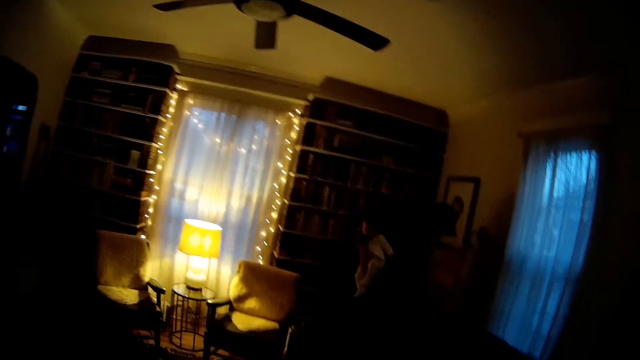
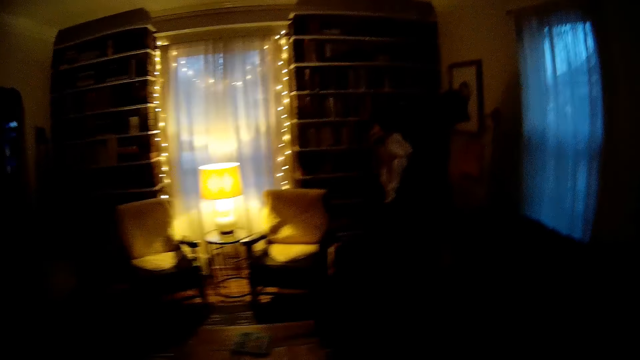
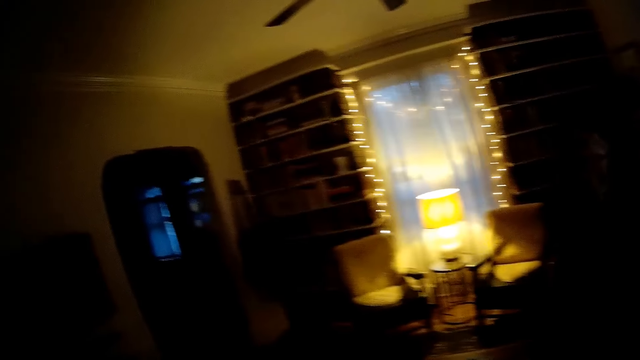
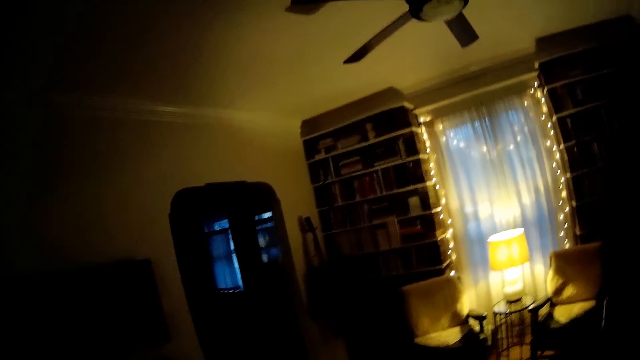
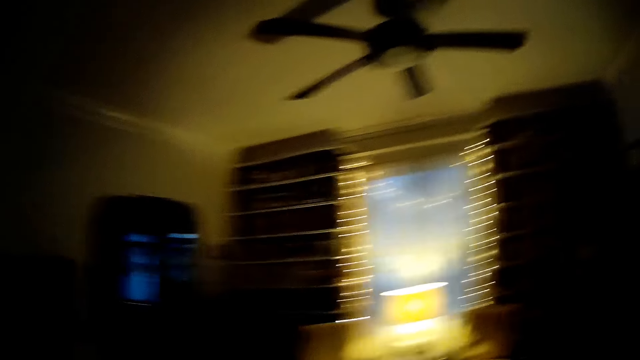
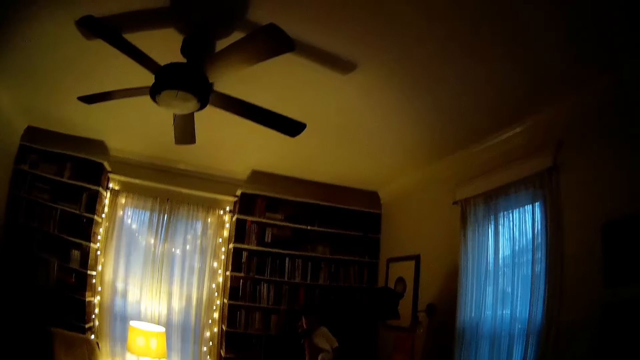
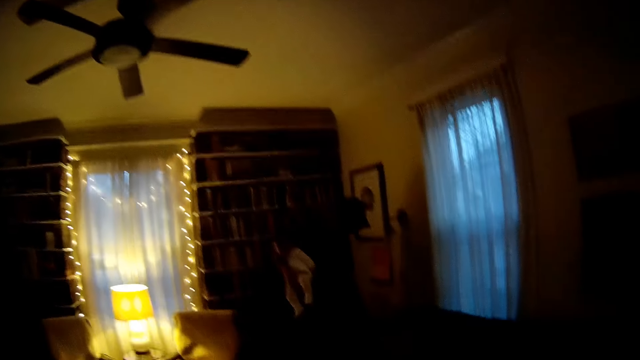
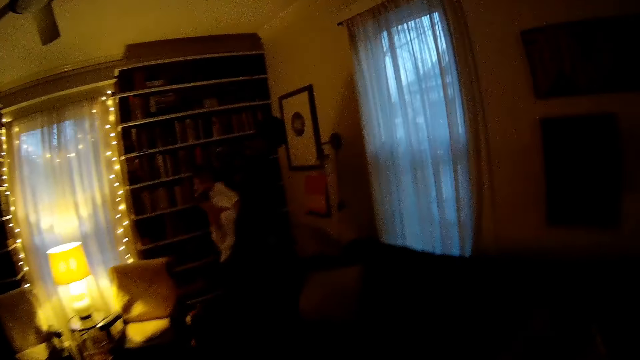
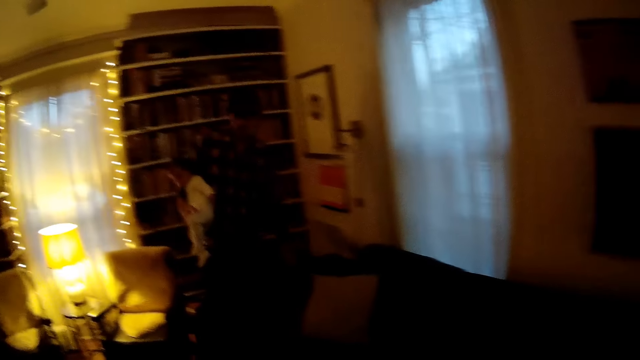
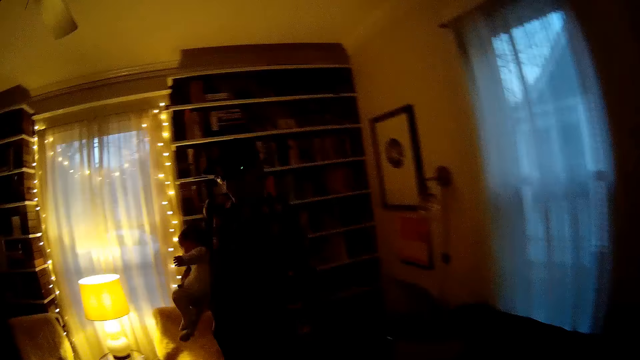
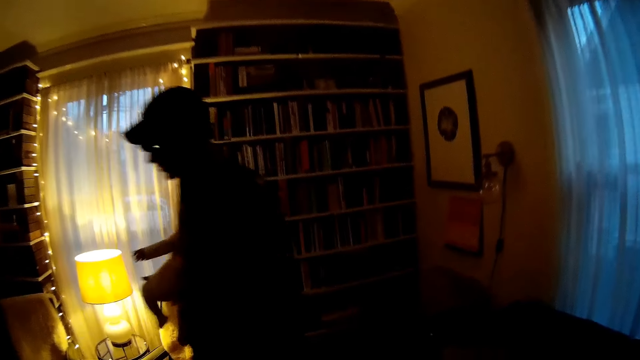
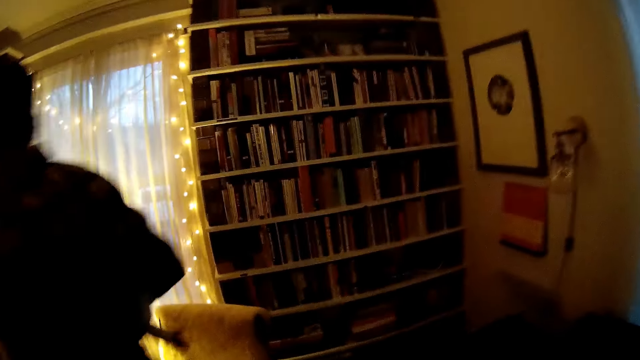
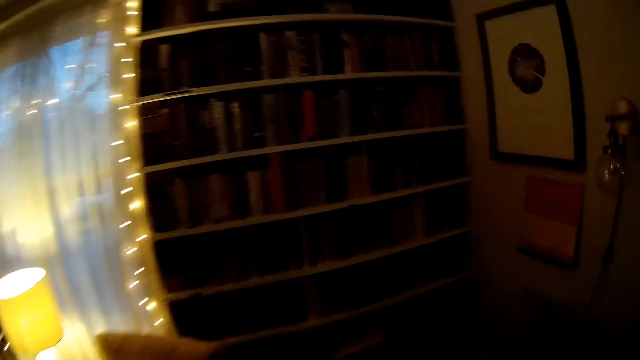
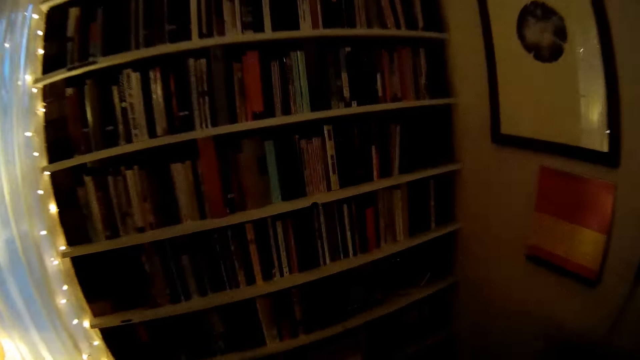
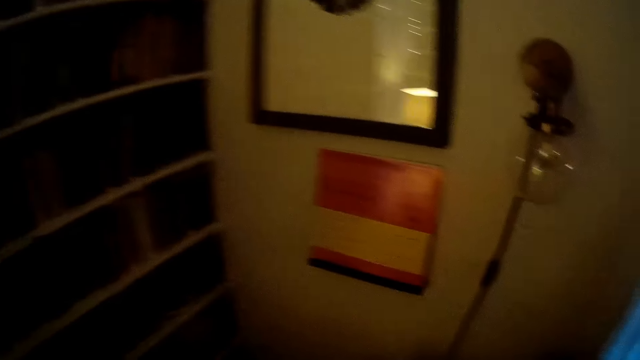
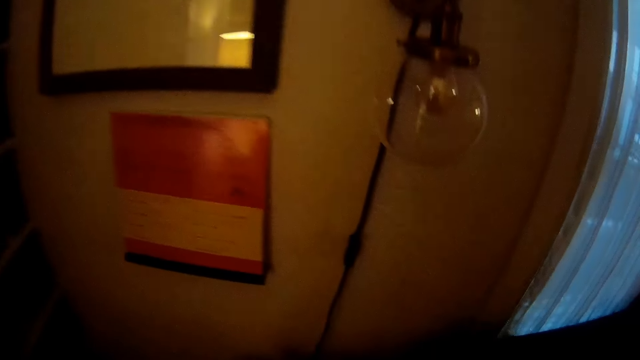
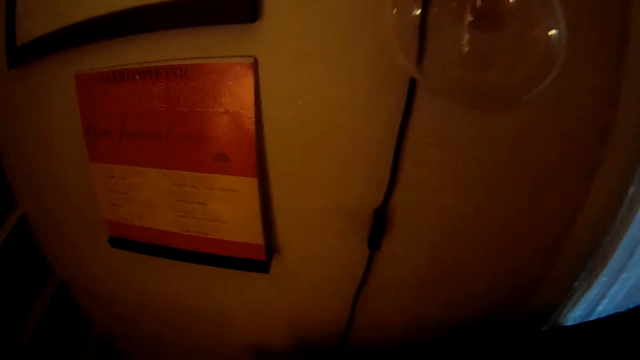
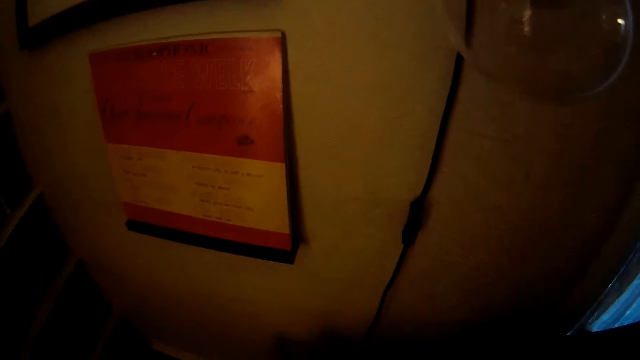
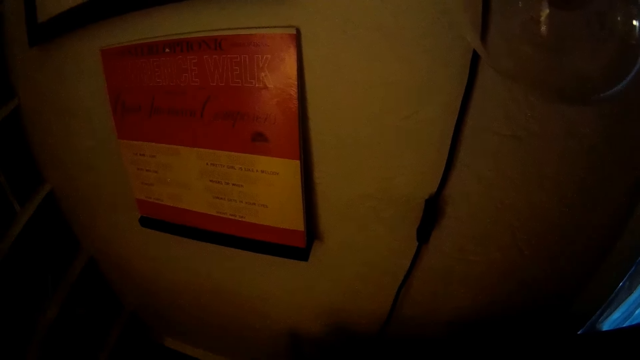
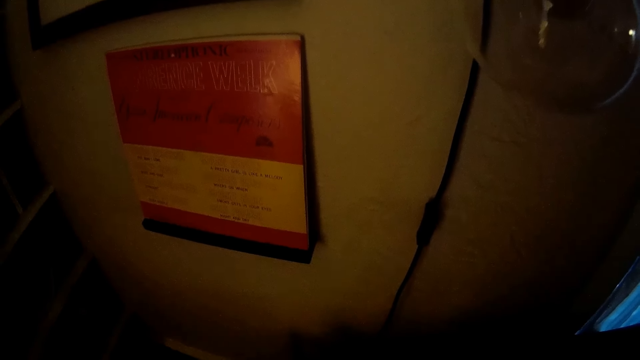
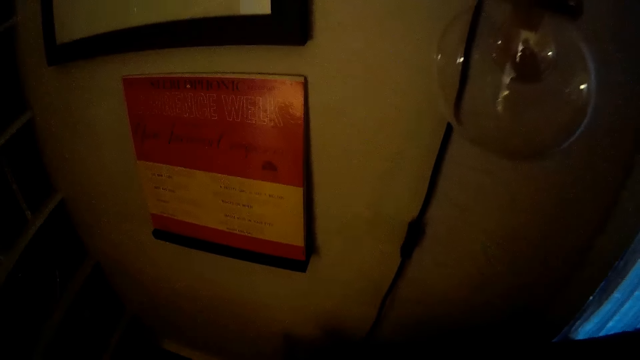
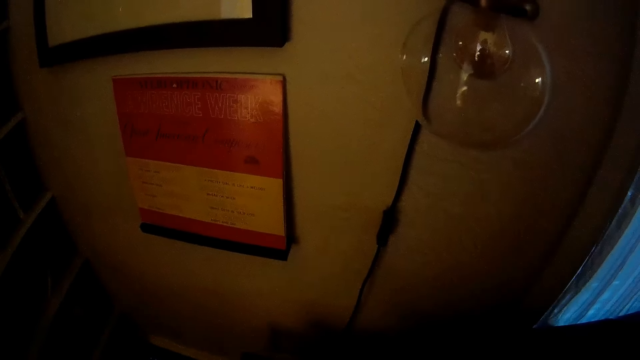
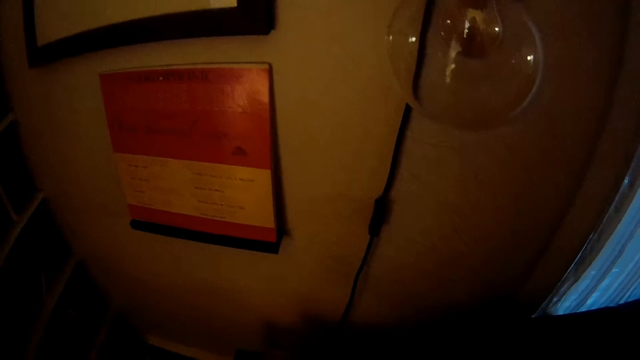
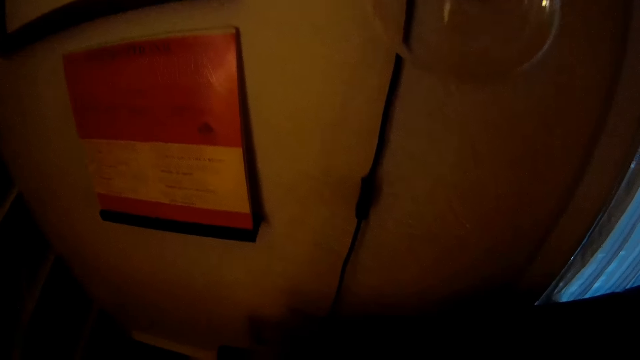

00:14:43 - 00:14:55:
The camera wearer walks in the house. They turn on the radio.

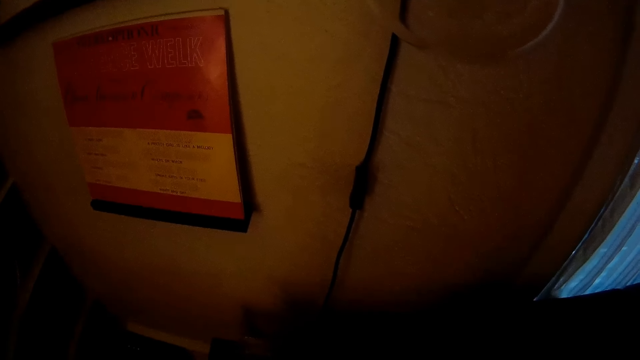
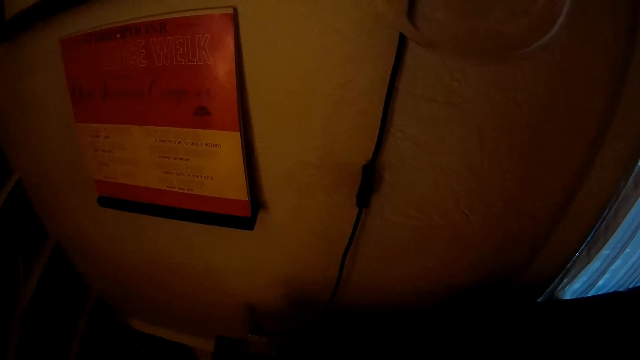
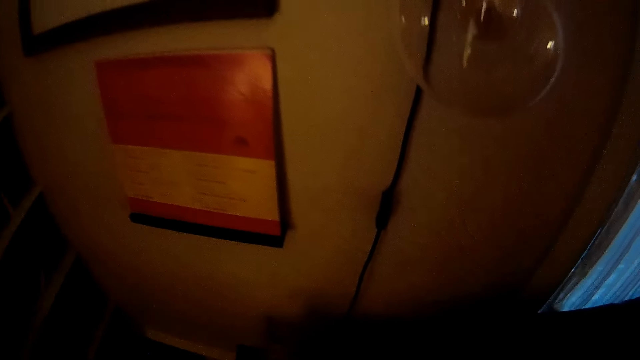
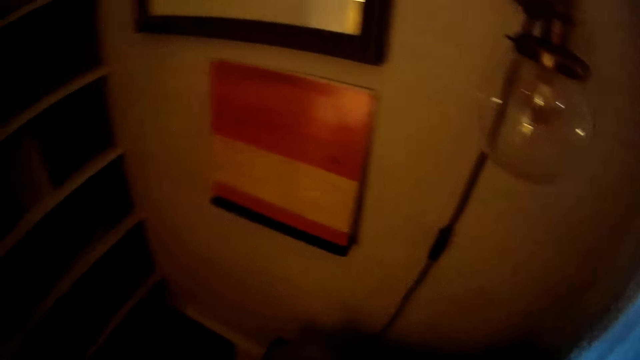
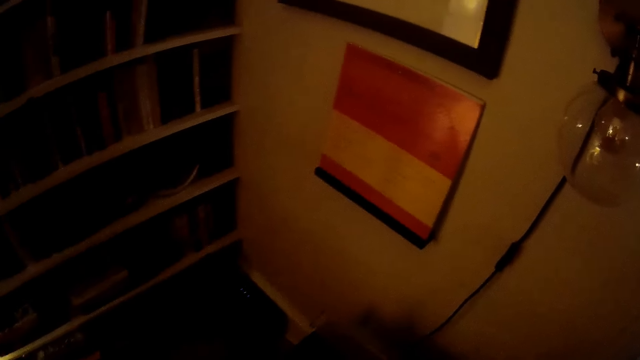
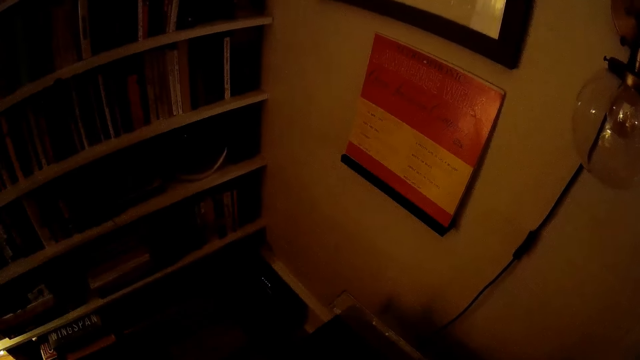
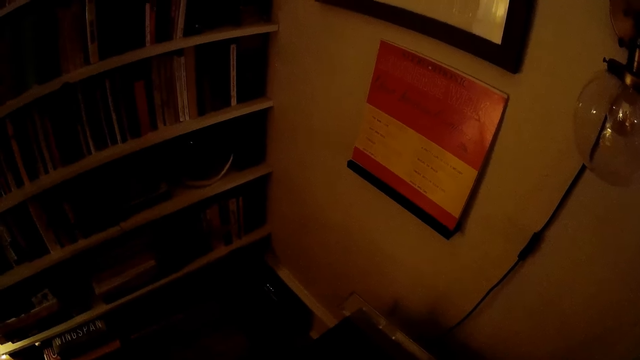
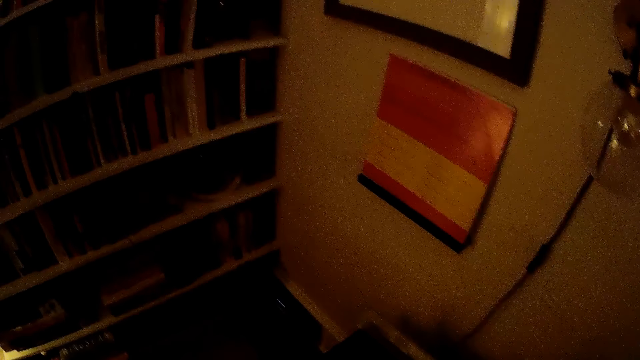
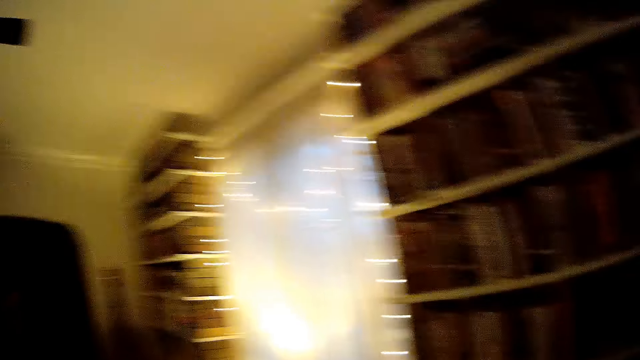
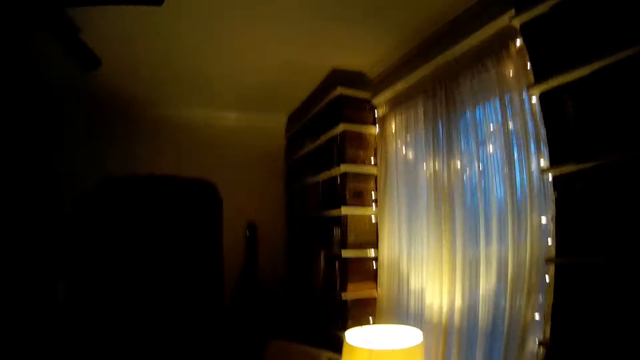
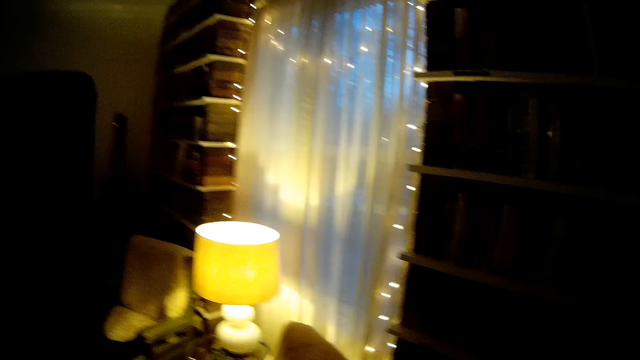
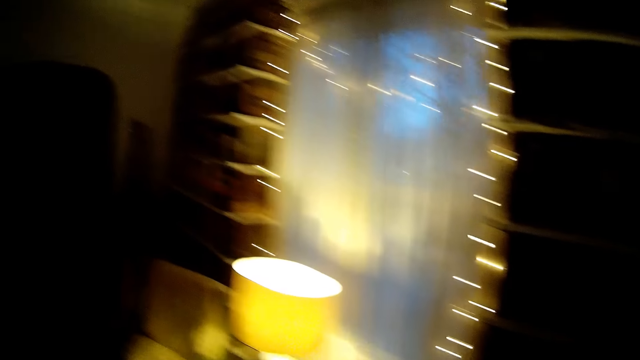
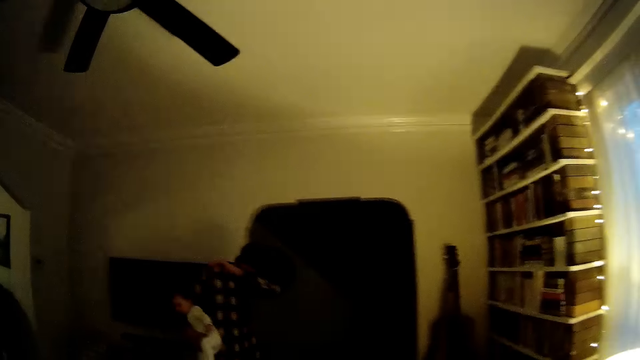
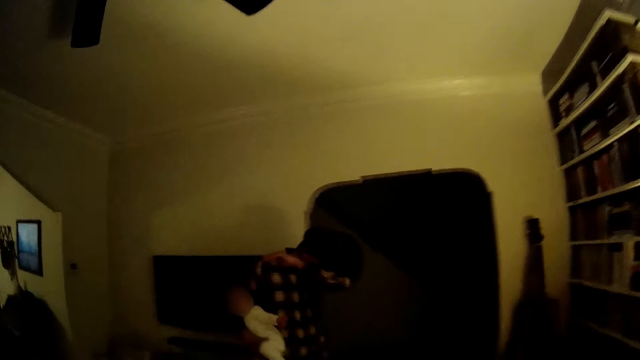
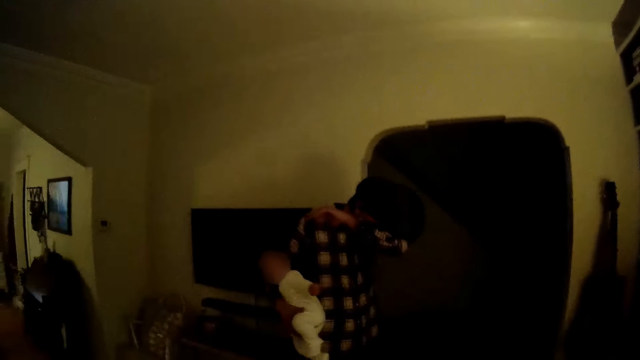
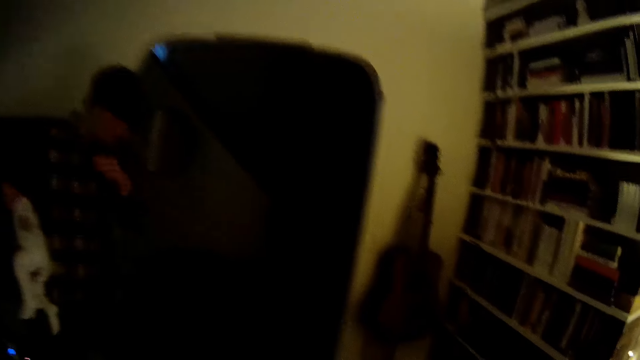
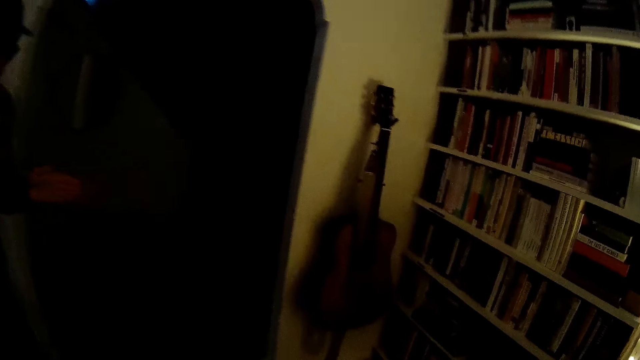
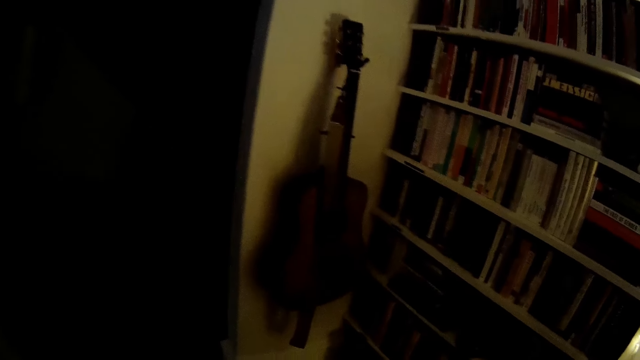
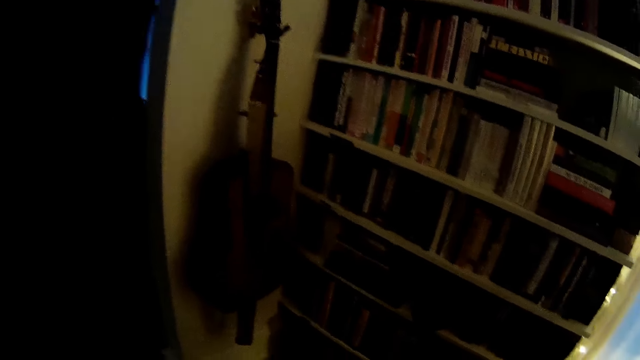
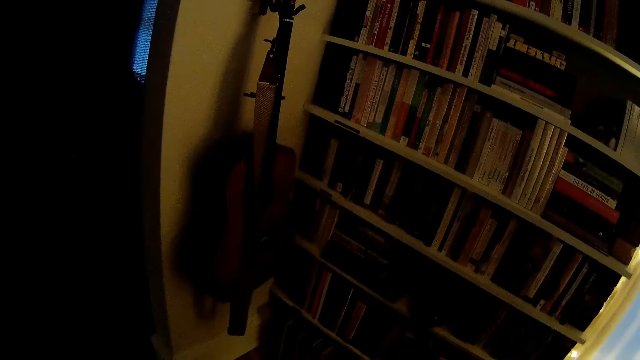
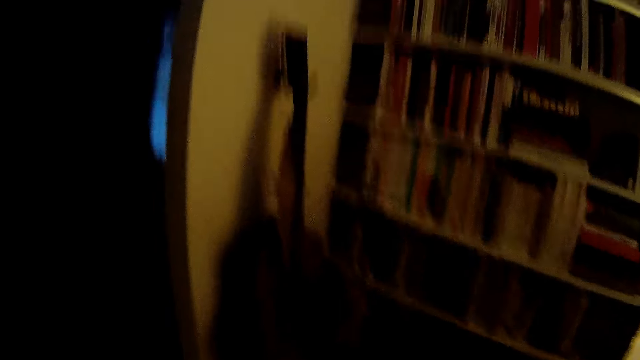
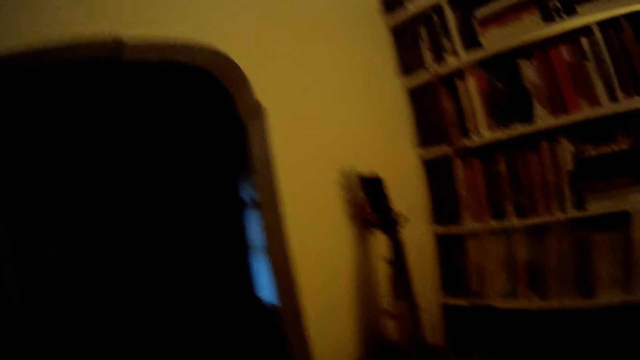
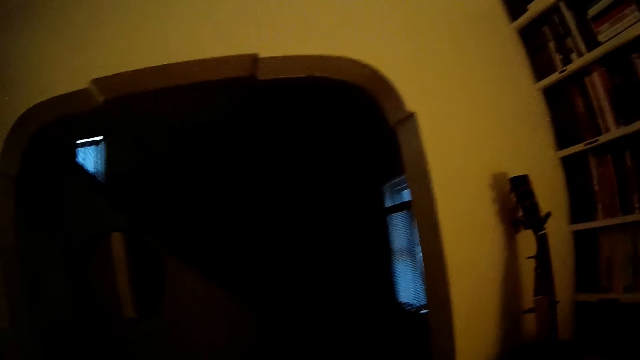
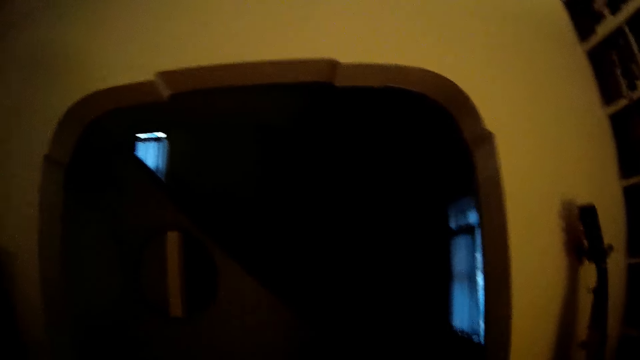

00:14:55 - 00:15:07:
The camera wearer stares at the window. They walk in the house and touch the face with the left hand. A man holds a baby with his right hand. The camera wearer stares at the shelf.
